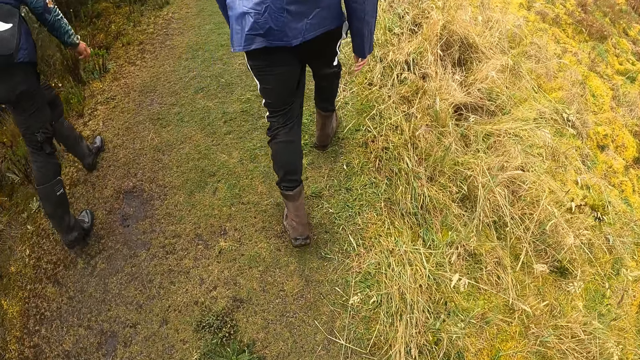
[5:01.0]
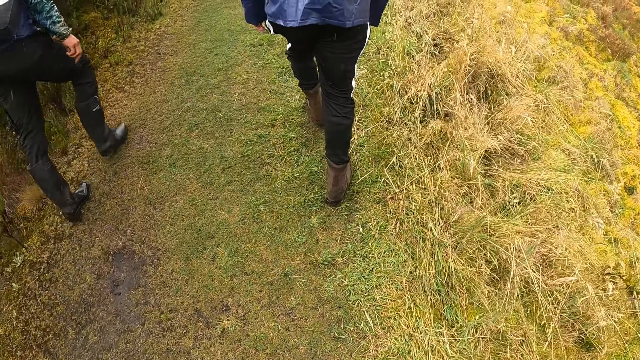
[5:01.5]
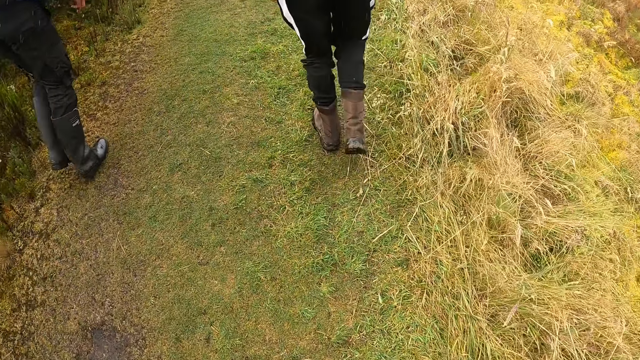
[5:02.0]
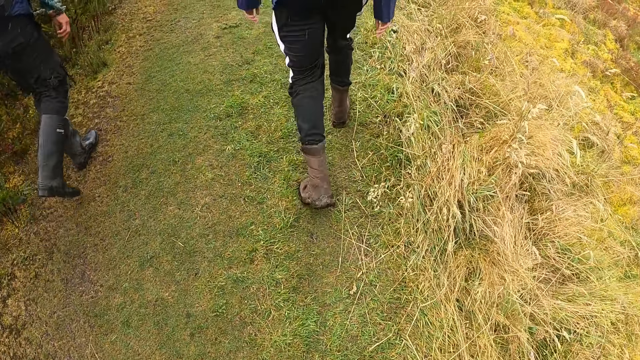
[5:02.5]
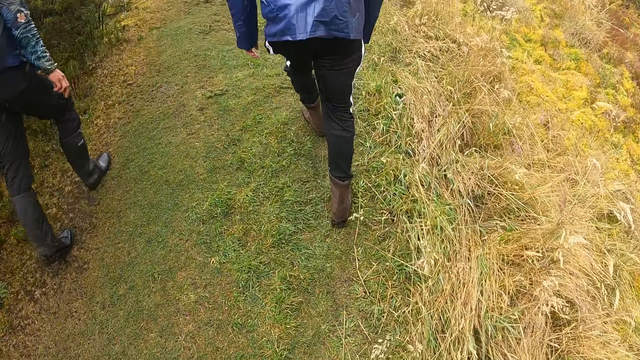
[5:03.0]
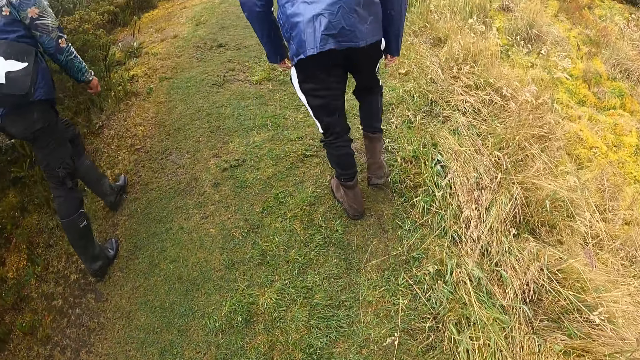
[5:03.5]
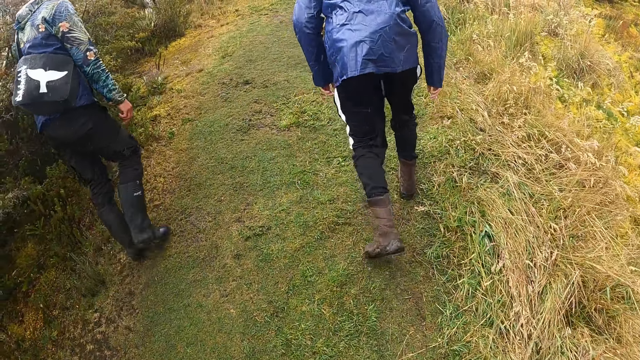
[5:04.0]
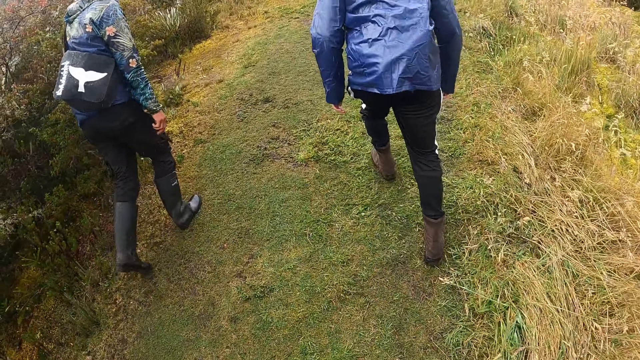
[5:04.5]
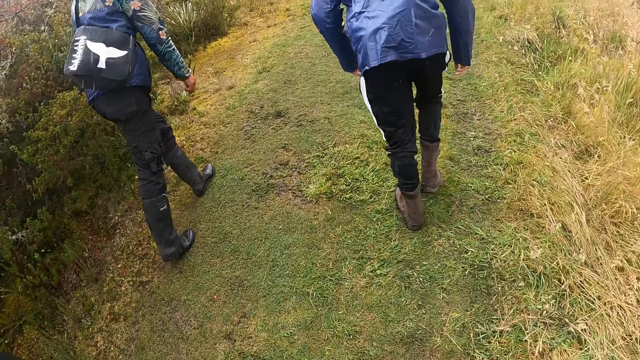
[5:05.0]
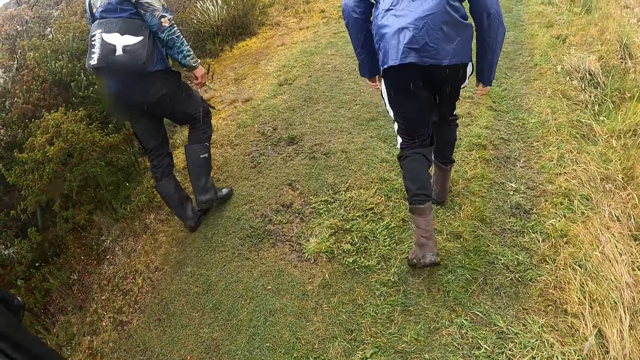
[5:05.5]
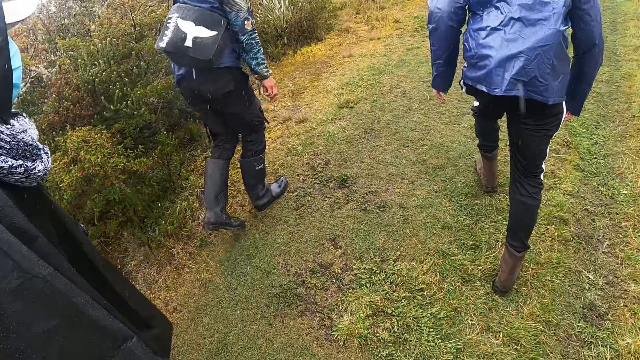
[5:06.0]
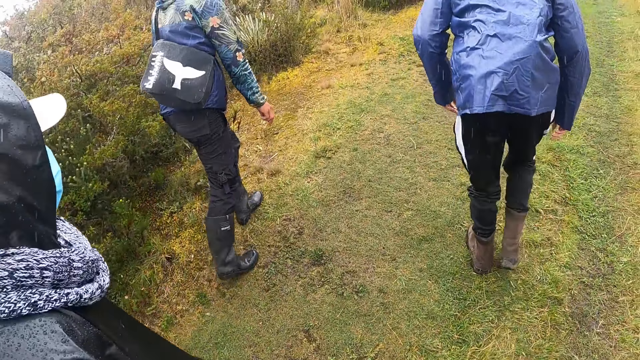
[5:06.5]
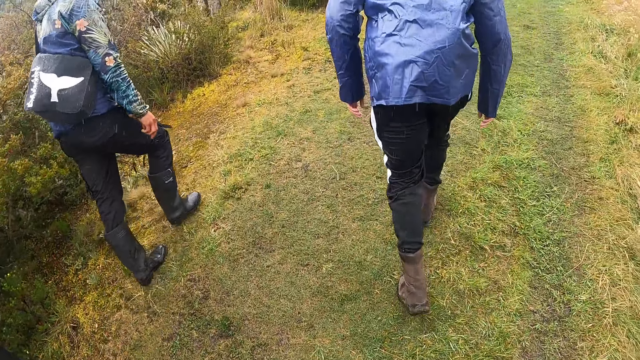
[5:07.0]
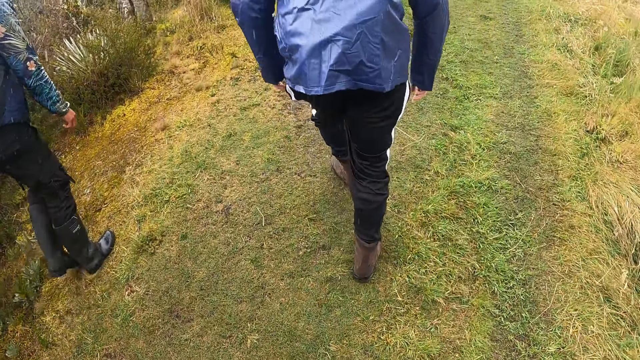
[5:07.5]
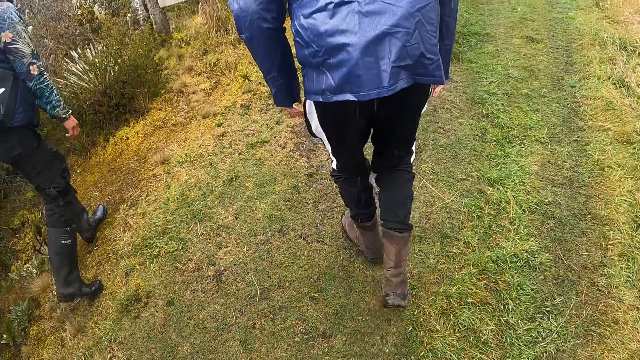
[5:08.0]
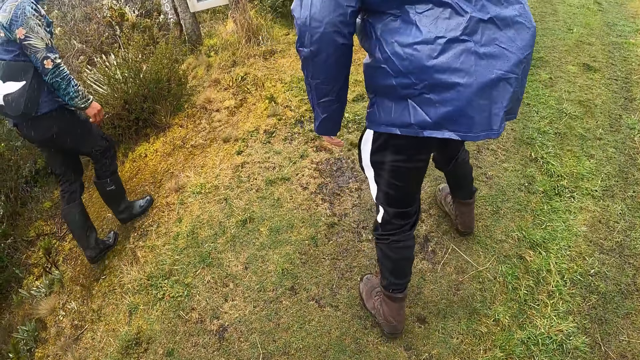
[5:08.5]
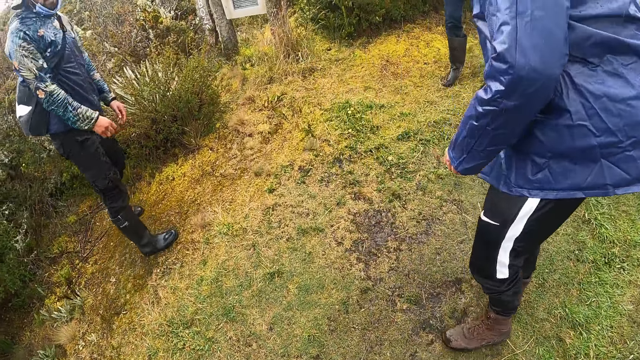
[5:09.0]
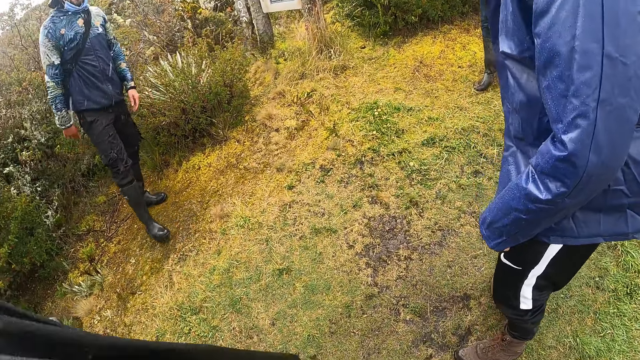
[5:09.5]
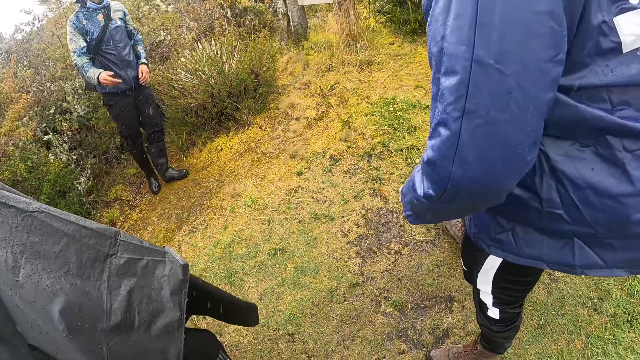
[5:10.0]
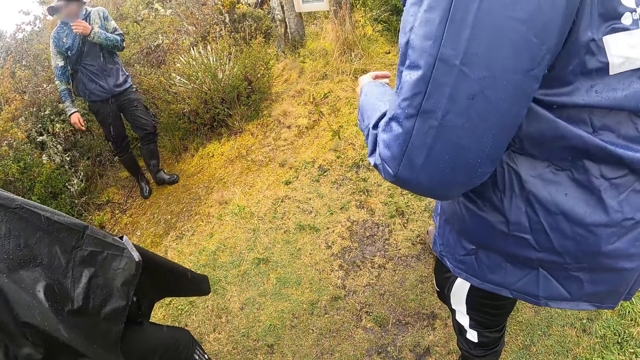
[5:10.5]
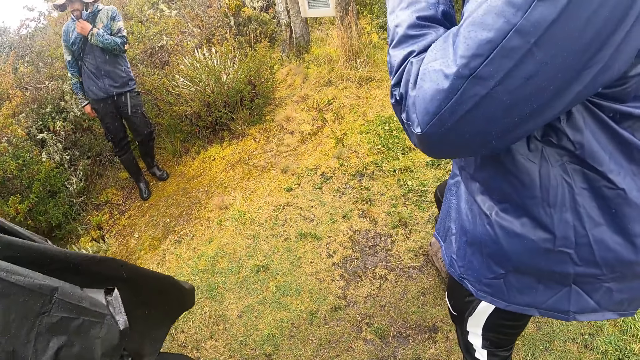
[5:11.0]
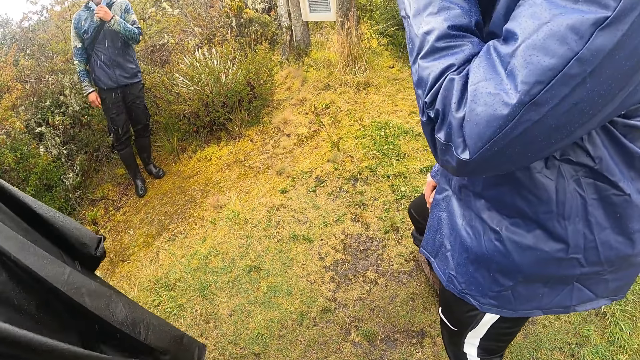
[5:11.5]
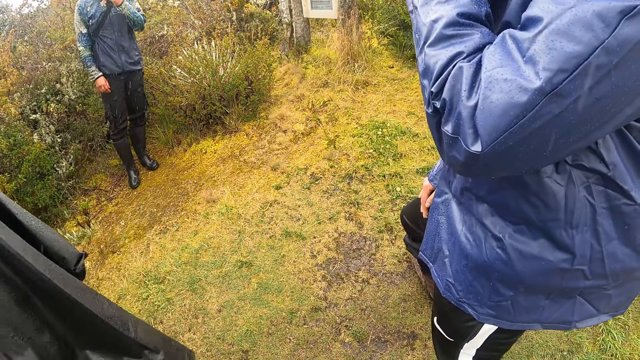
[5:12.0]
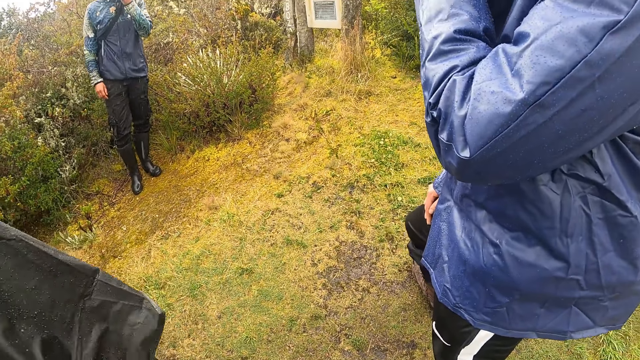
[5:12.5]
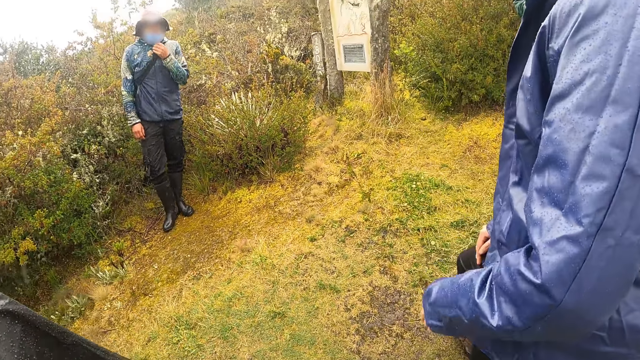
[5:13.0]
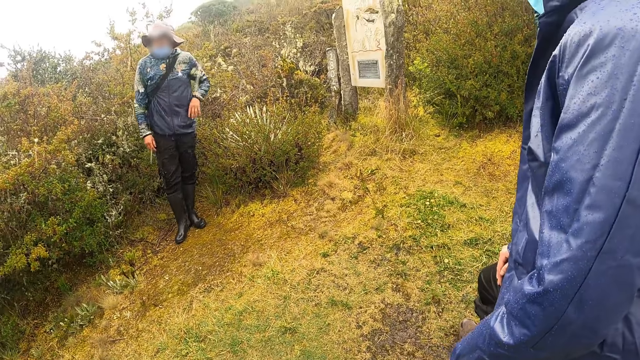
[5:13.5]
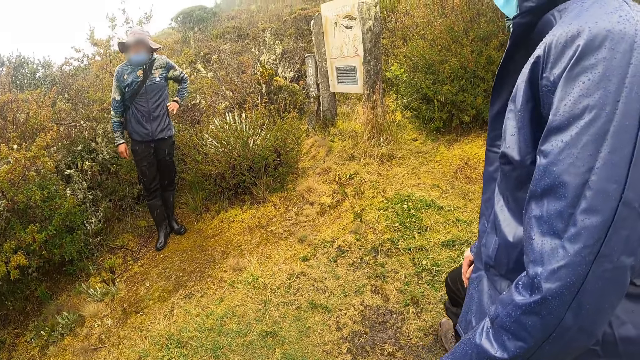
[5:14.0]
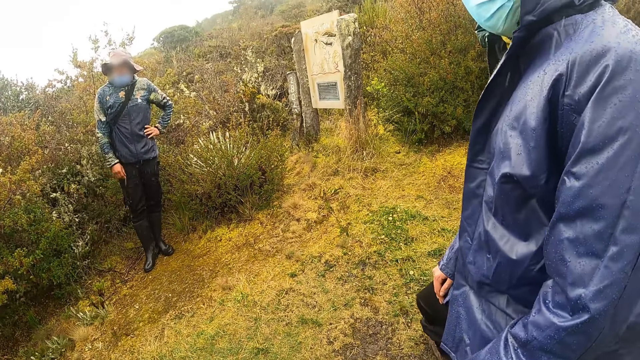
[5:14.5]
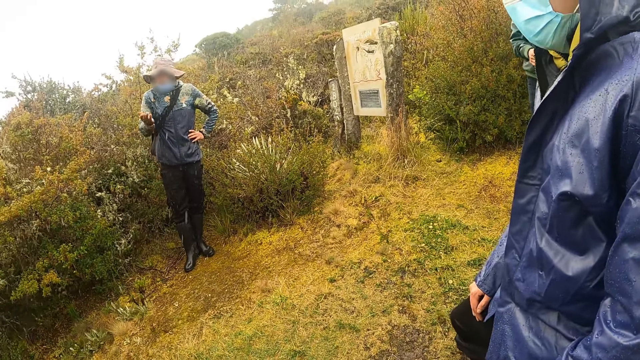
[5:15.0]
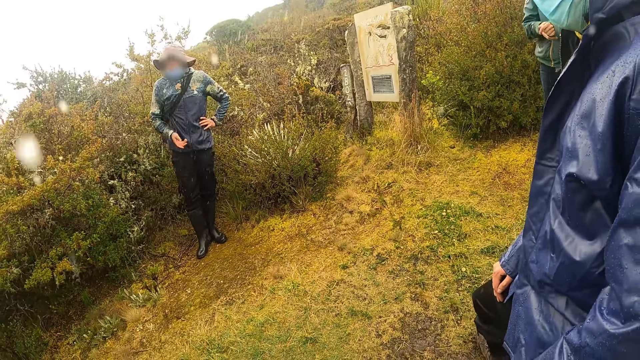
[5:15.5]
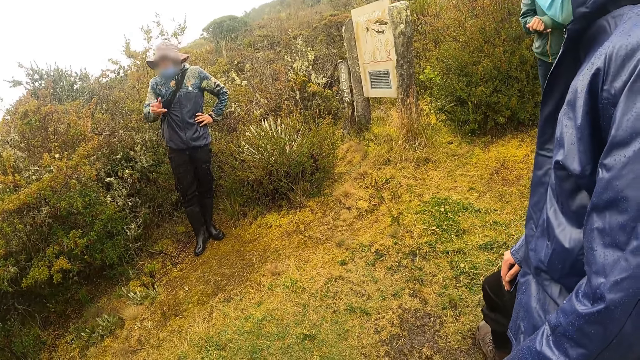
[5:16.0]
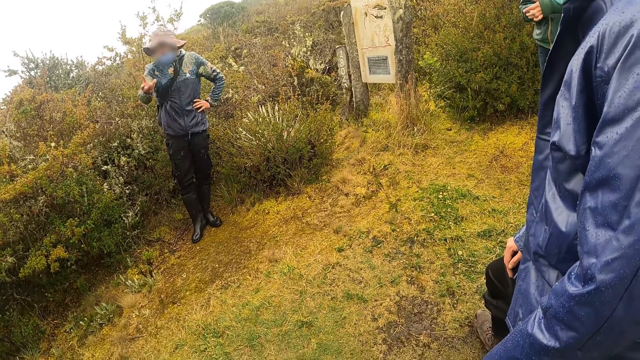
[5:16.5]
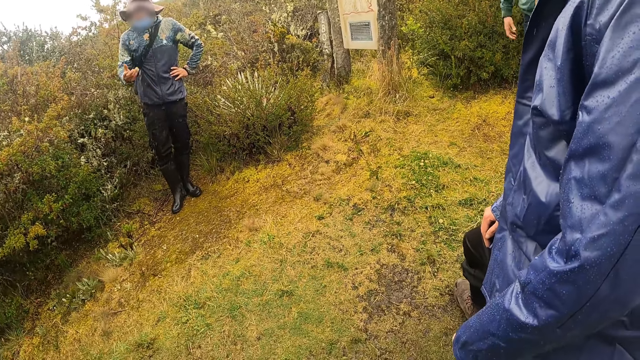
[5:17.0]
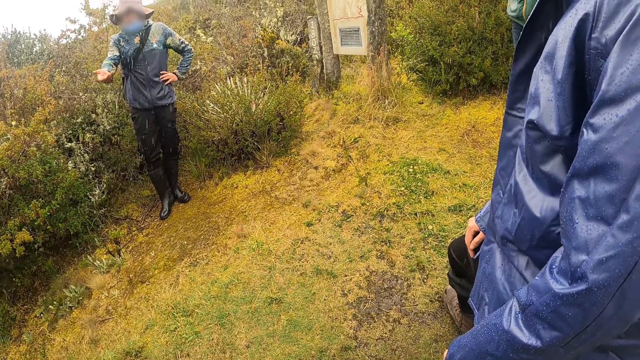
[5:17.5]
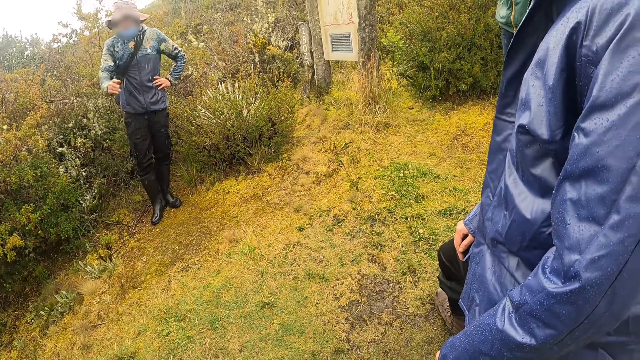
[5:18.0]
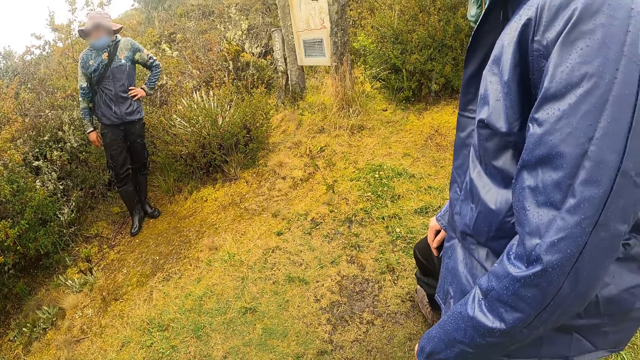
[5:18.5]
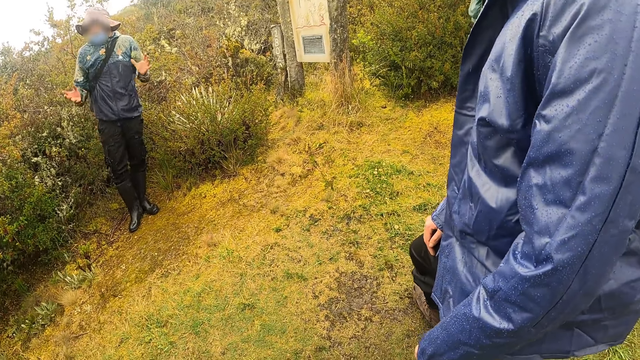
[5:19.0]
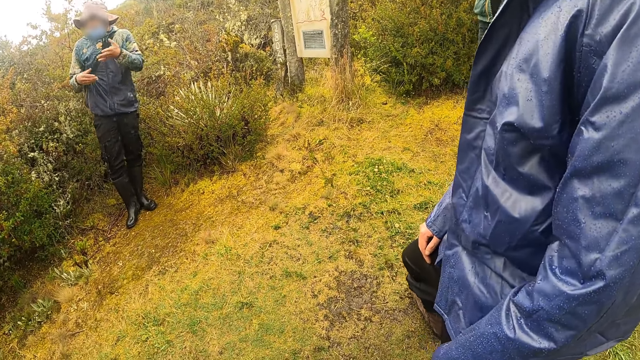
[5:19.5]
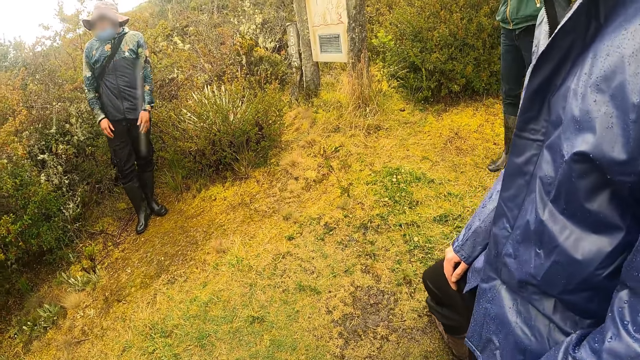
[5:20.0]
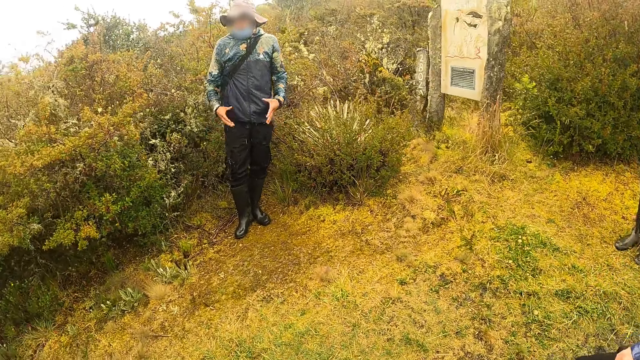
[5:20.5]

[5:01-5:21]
Men stand on the path in the forest. The camera wearer stands on the path. A man gesticulates with both hands.
